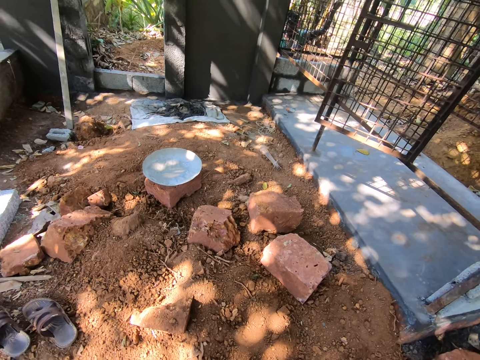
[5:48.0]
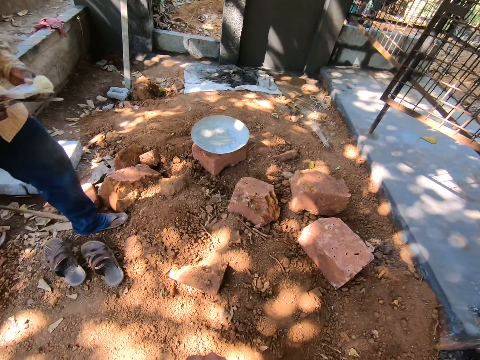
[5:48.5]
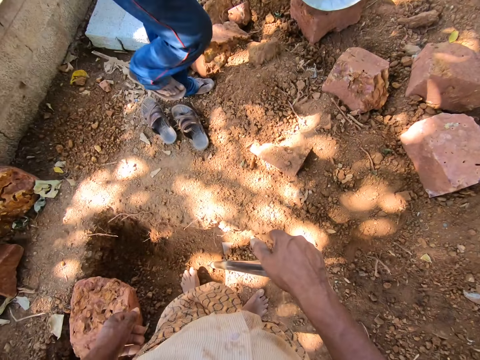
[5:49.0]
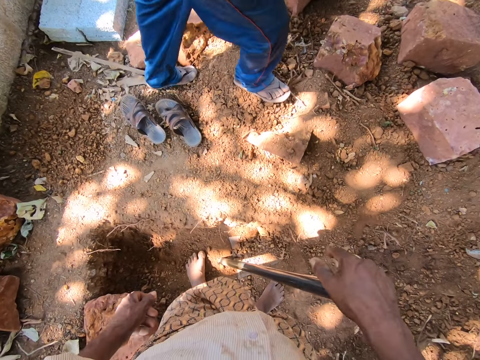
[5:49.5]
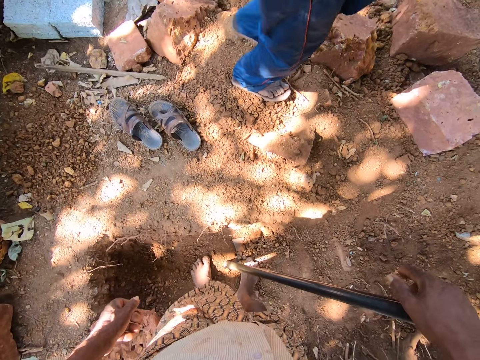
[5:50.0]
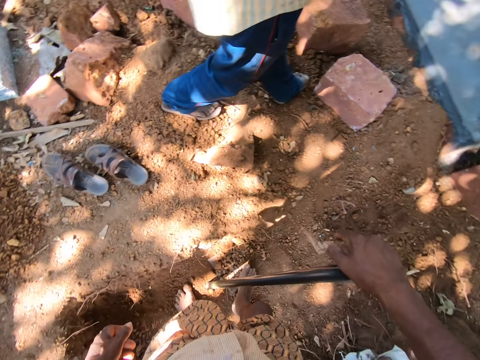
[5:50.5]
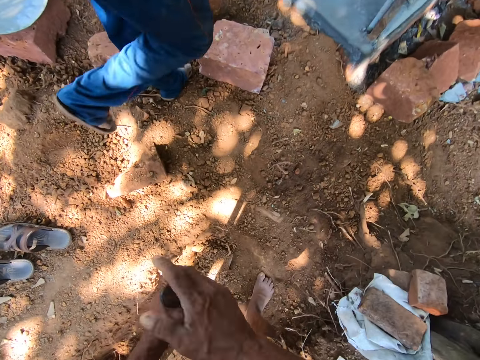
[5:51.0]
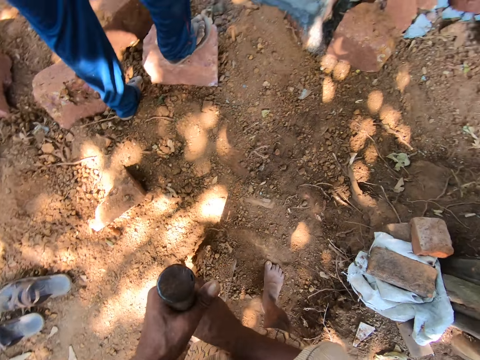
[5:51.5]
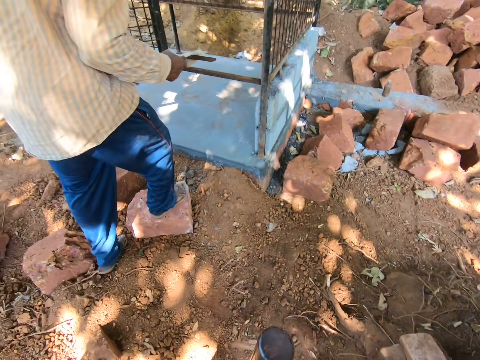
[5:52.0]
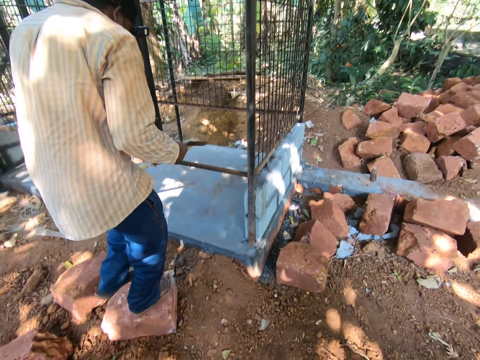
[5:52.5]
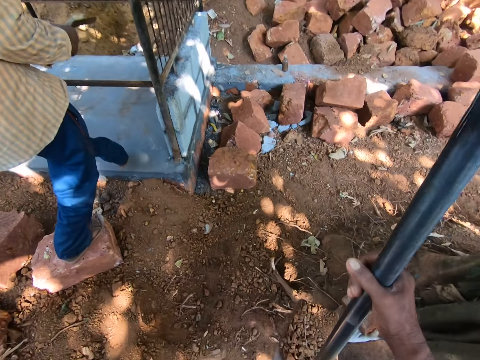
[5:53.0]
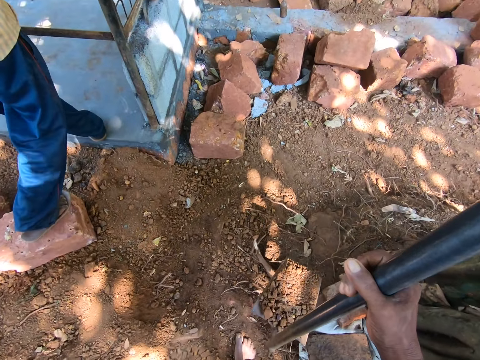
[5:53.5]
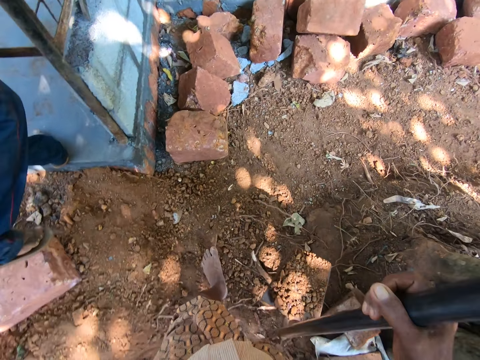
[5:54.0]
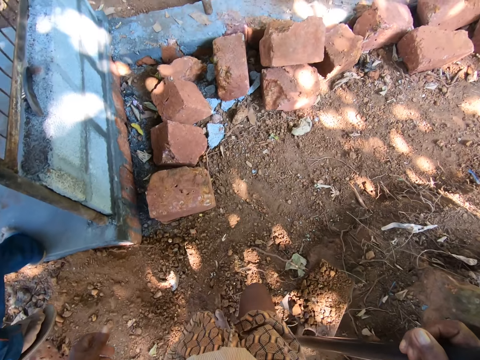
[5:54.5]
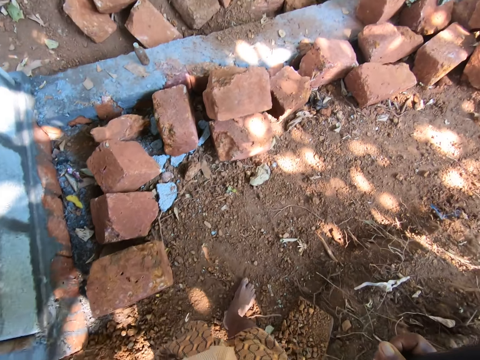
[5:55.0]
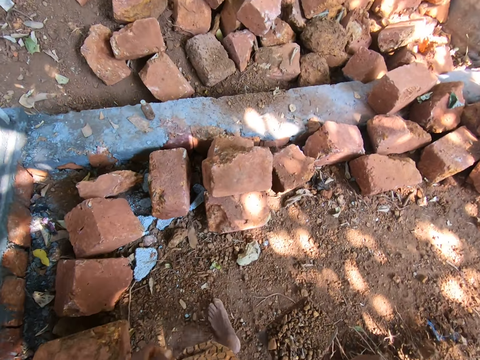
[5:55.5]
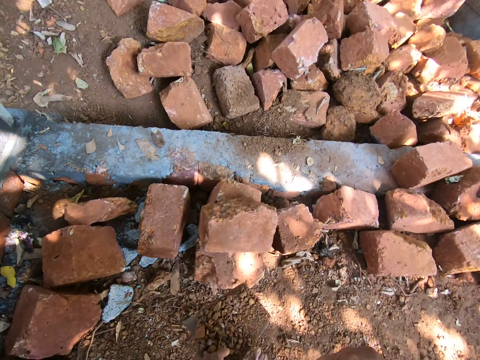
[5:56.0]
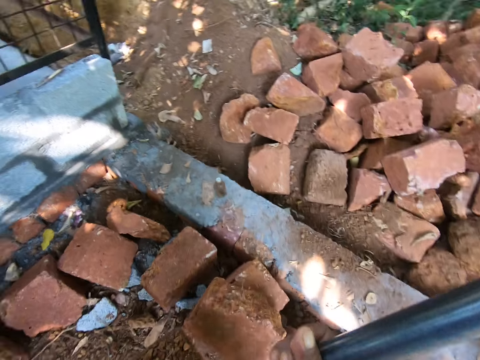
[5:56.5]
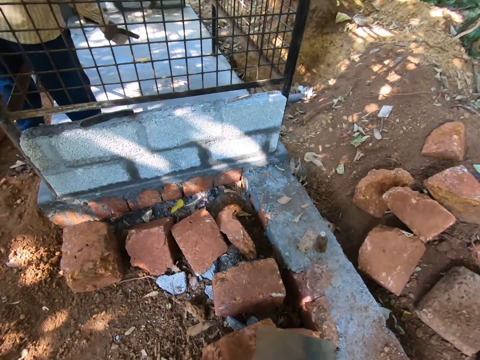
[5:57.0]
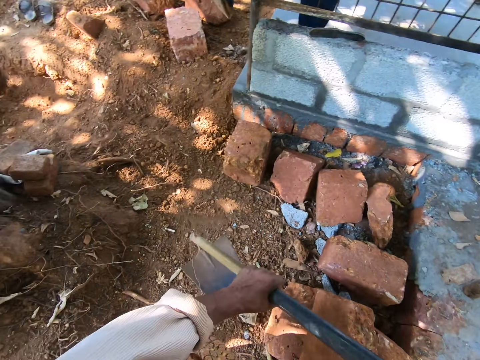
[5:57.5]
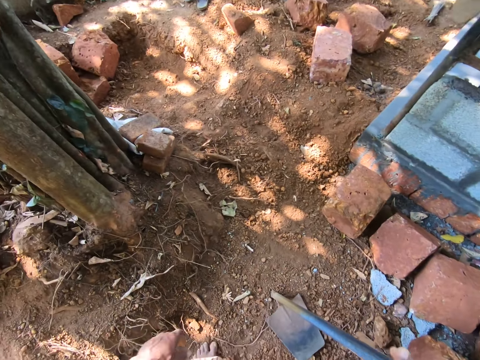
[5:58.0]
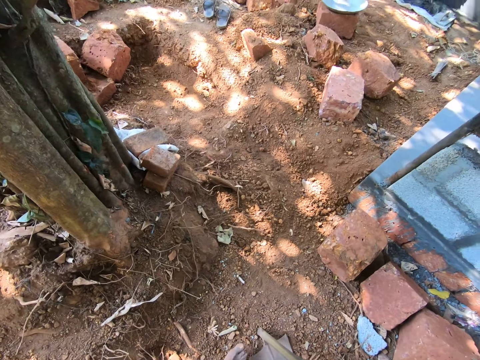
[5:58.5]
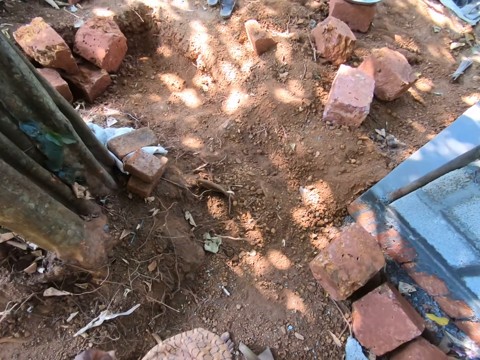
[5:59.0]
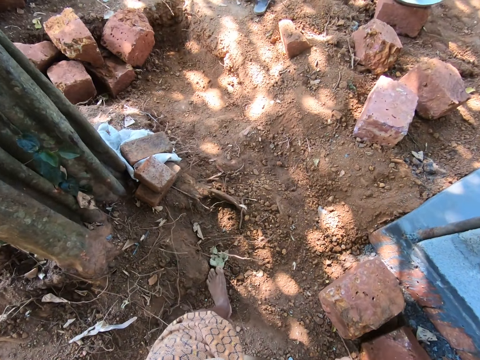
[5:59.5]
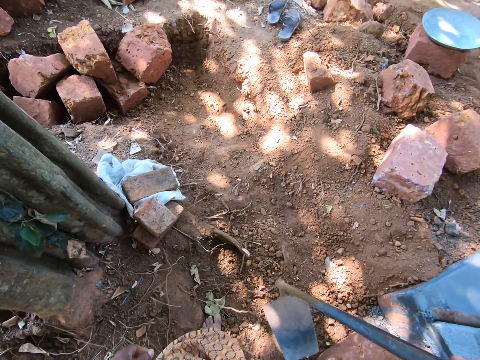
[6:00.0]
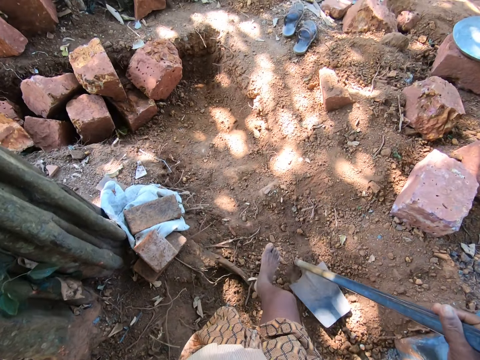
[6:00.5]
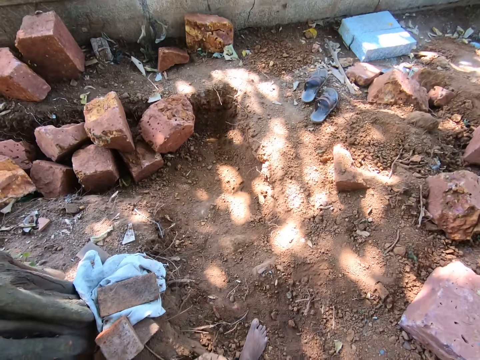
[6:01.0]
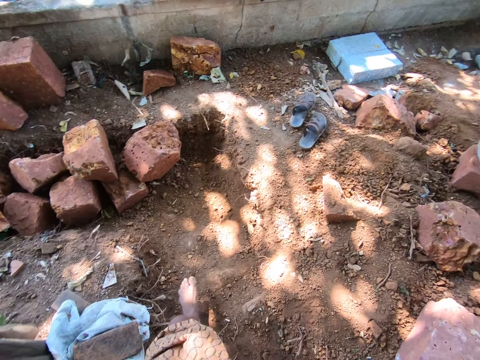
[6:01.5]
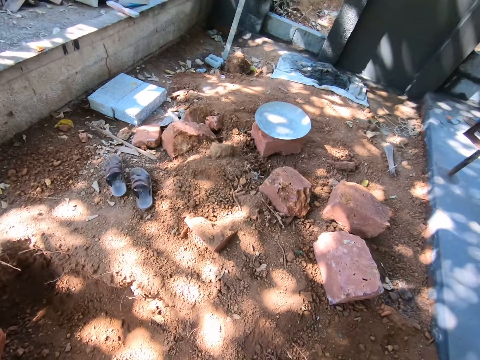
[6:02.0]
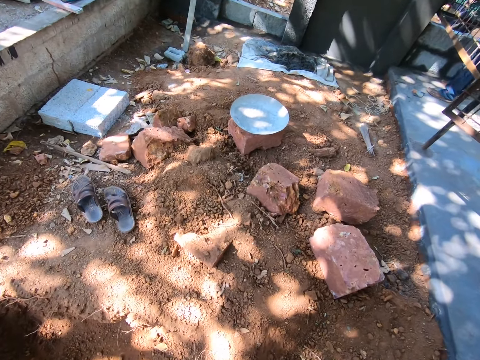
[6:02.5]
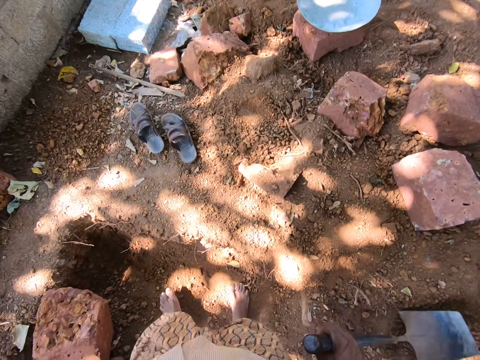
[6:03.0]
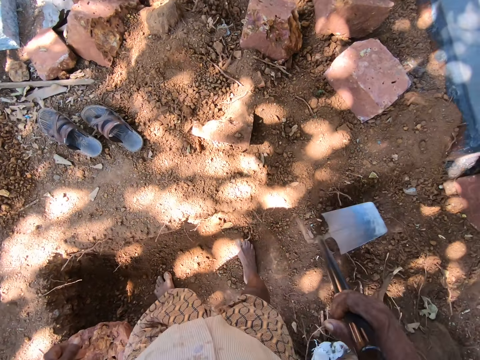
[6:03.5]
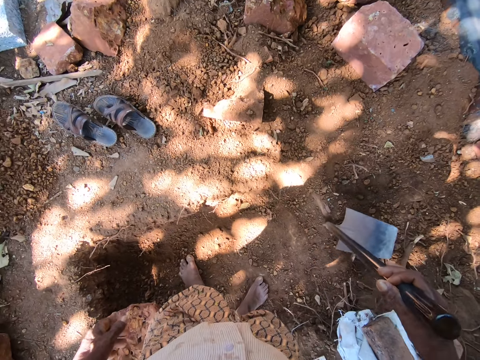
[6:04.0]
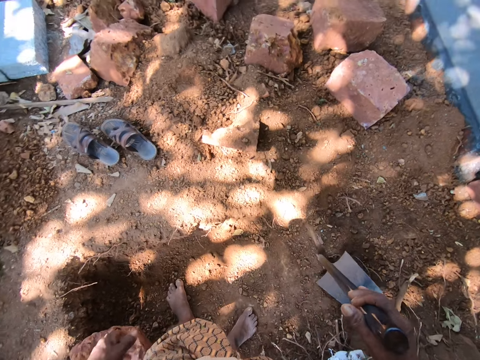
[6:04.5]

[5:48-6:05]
The camera wearer steps on the soil with the right foot. They carry the hoe with the right hand. They lift the hoe. They murmur. They walk ahead. They pour the soil aside with the hoe. They hit the ground with the hoe. They place the hoe on the ground. They walk ahead. They hit the ground with the hoe. They place the hoe on the ground. They look around. They walk around.

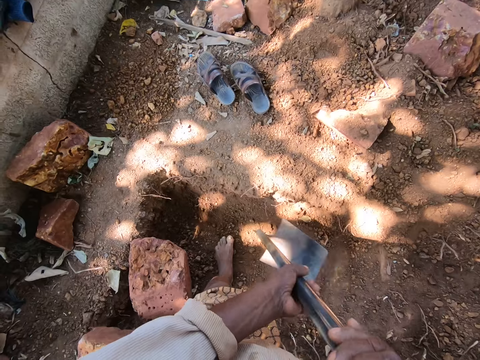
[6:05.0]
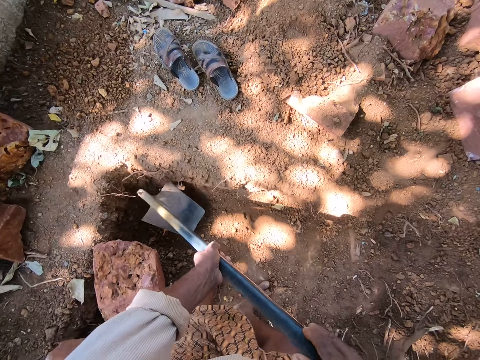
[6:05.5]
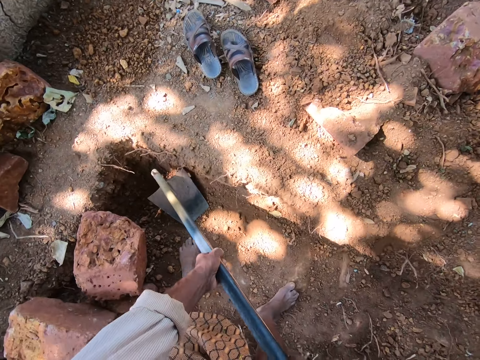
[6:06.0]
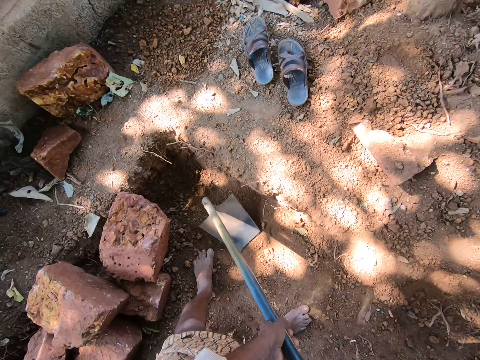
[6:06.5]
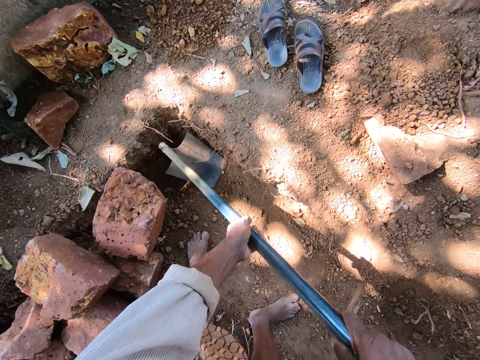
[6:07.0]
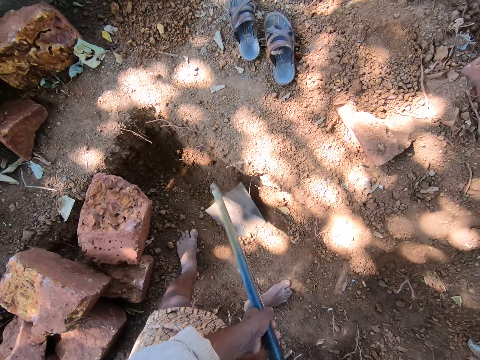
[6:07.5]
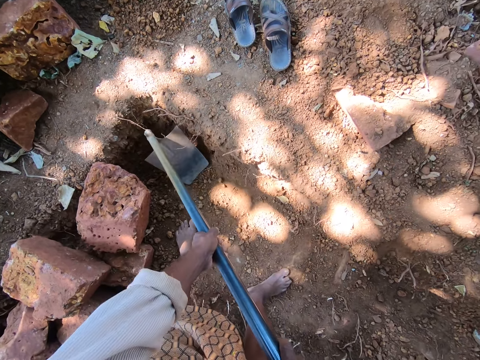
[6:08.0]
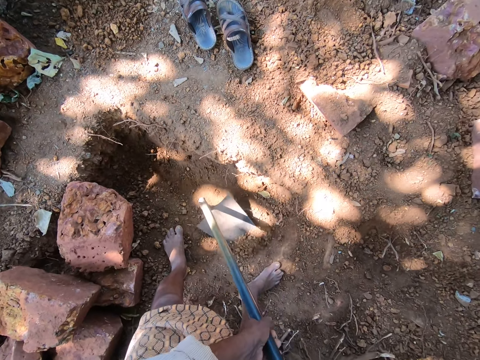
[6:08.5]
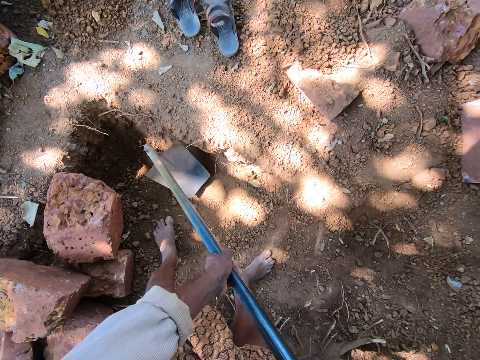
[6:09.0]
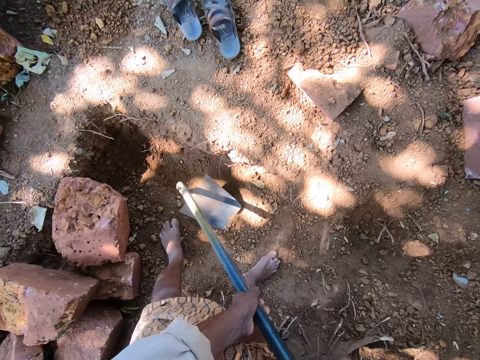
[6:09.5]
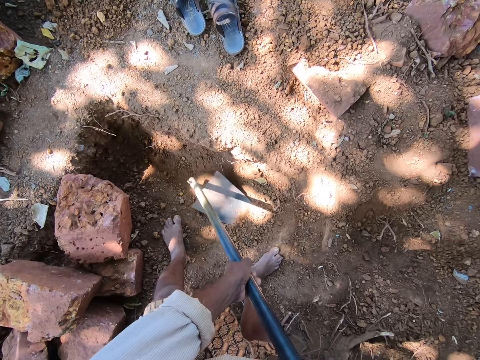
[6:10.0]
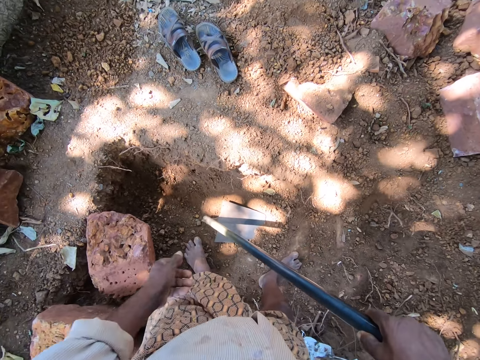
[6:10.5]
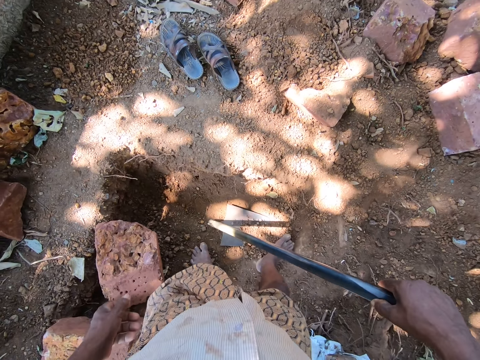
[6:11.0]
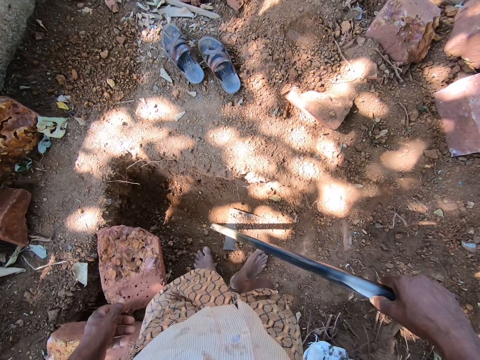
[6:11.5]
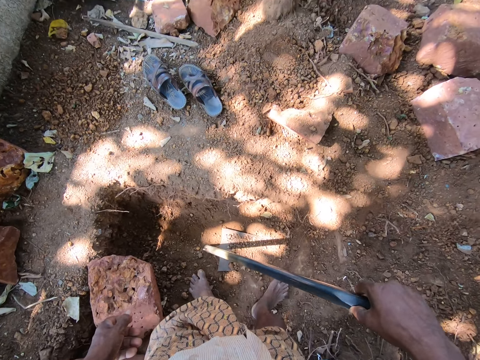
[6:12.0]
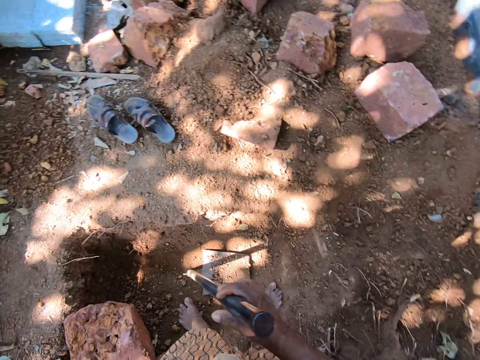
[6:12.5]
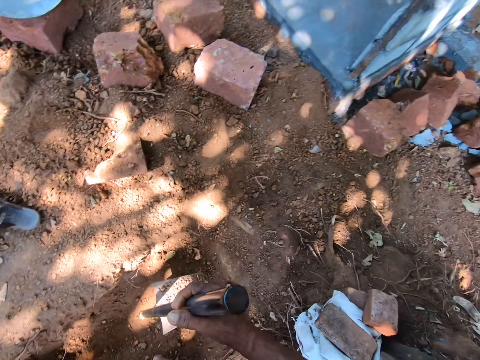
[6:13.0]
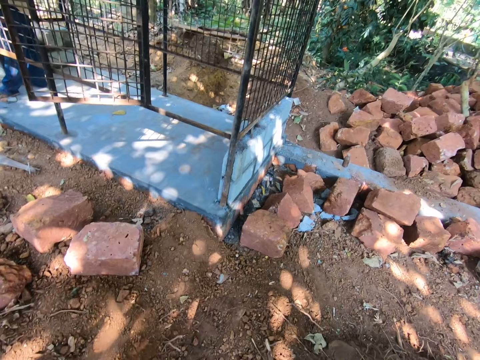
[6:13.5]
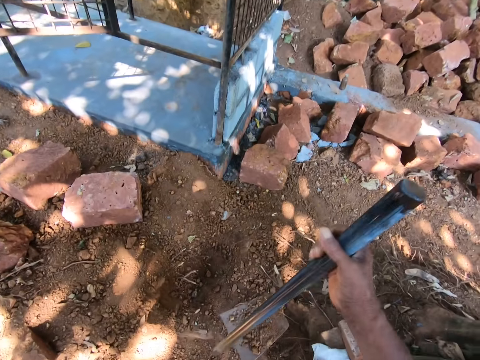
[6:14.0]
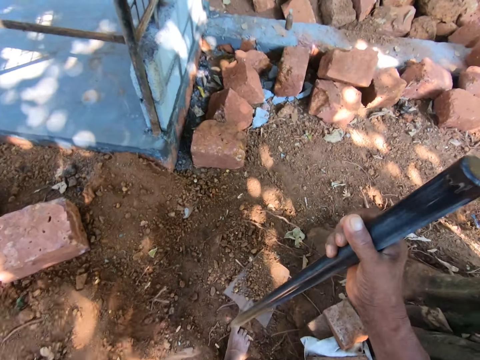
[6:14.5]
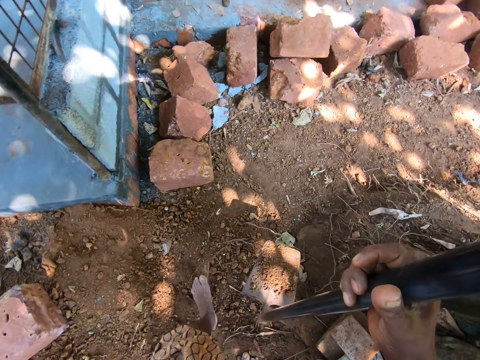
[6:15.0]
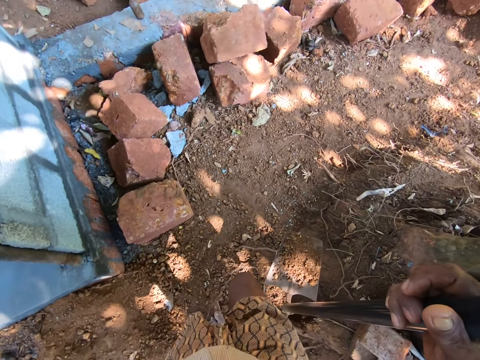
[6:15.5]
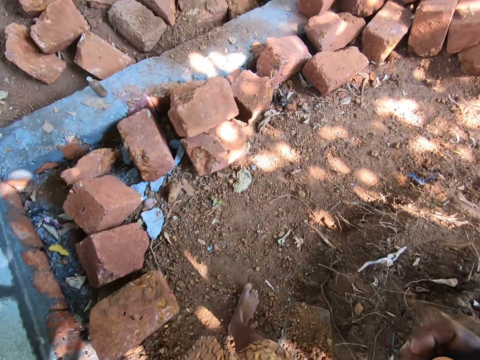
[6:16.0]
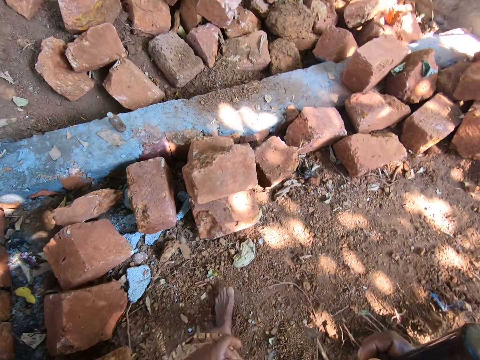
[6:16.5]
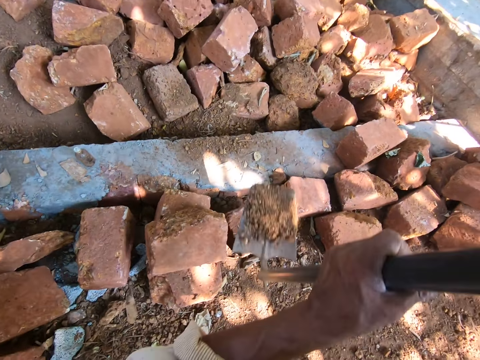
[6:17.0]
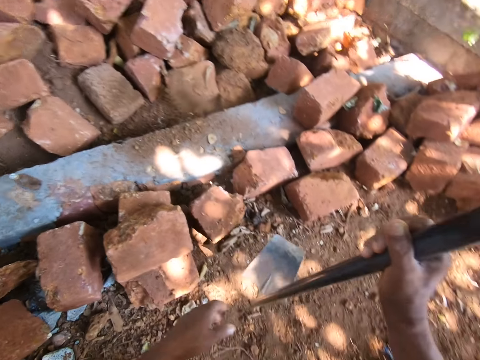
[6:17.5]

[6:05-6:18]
The camera wearer holds the hoe with both hands. They collect the sand. They scrape the ground with the hoe. They push the soil with the right foot. They lift the hoe. They carry the sand in the hoe with the right hand. They walk around. They pour the soil aside with the hoe.
